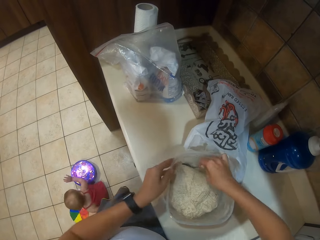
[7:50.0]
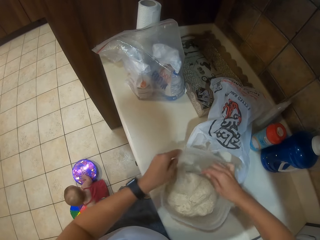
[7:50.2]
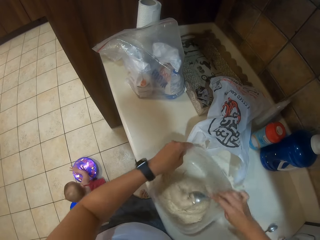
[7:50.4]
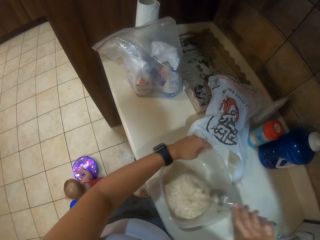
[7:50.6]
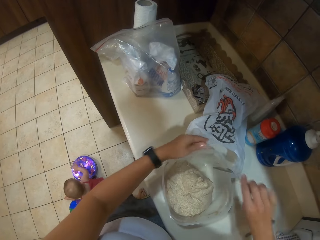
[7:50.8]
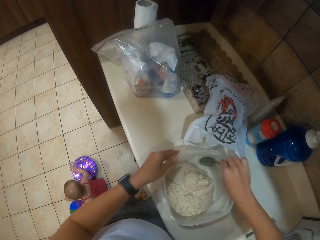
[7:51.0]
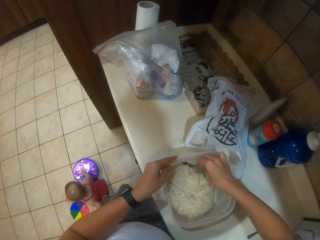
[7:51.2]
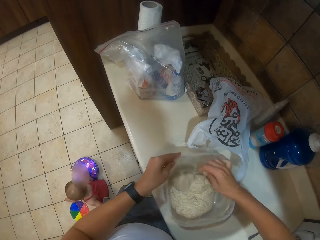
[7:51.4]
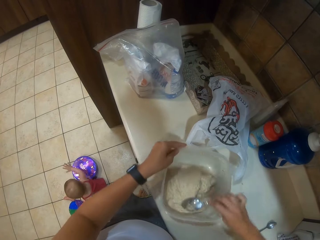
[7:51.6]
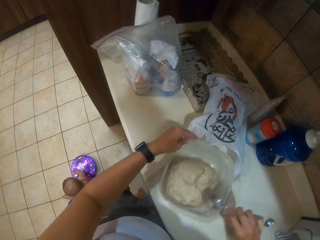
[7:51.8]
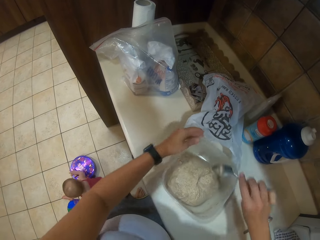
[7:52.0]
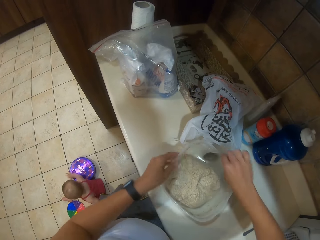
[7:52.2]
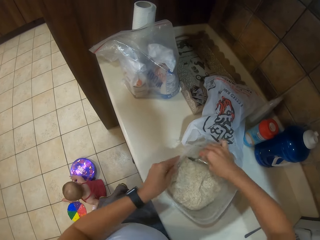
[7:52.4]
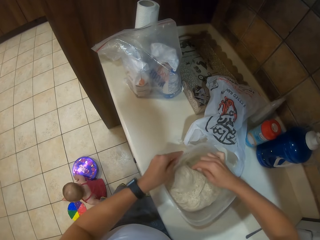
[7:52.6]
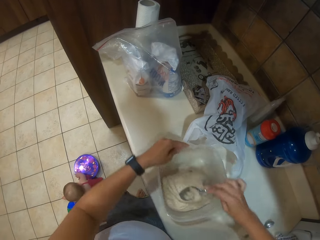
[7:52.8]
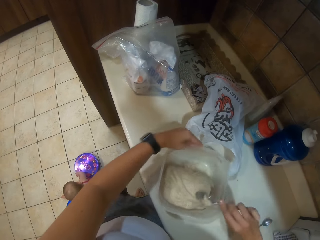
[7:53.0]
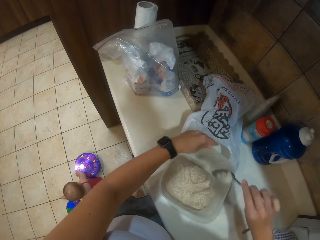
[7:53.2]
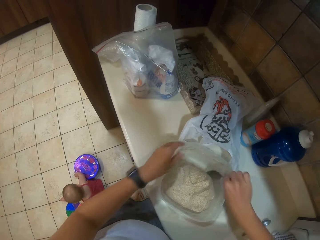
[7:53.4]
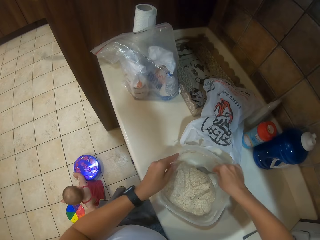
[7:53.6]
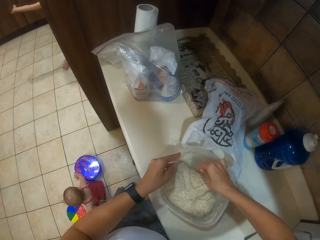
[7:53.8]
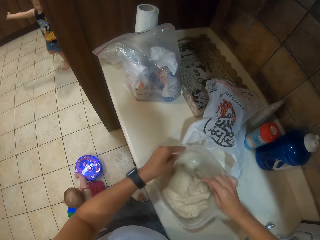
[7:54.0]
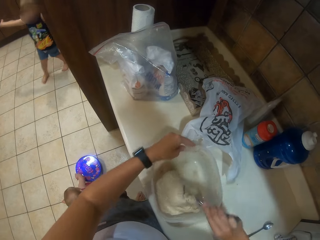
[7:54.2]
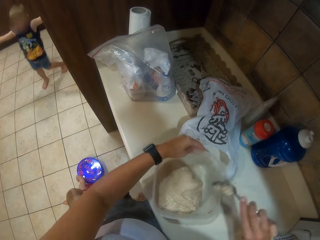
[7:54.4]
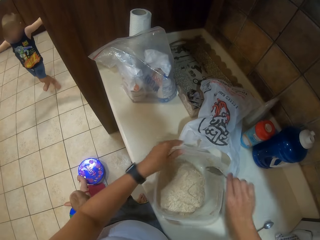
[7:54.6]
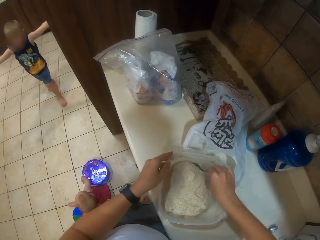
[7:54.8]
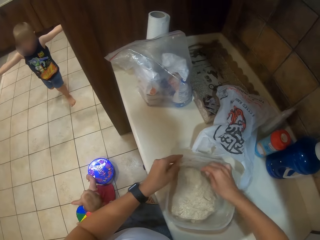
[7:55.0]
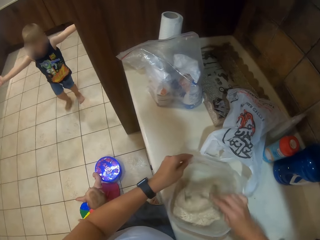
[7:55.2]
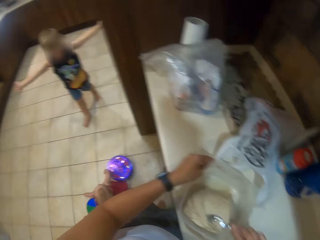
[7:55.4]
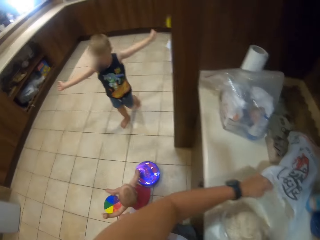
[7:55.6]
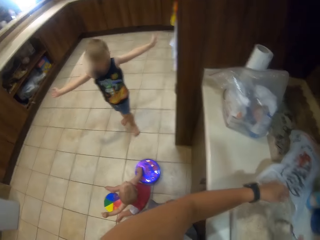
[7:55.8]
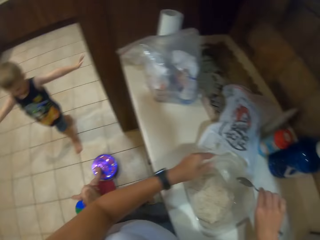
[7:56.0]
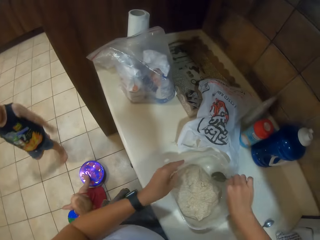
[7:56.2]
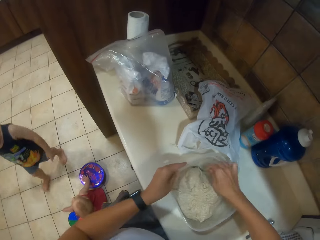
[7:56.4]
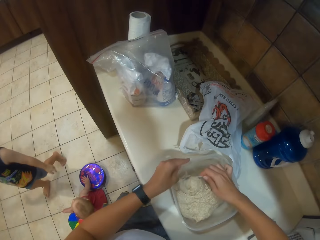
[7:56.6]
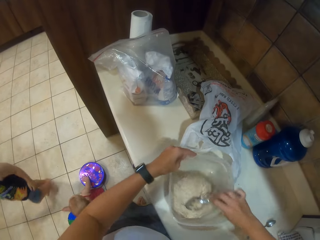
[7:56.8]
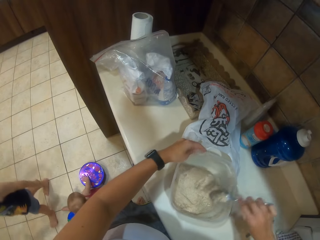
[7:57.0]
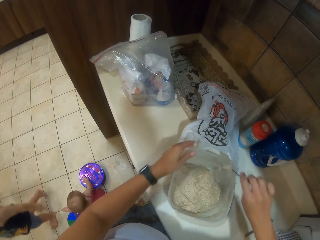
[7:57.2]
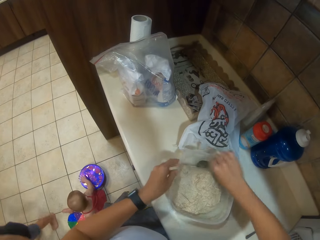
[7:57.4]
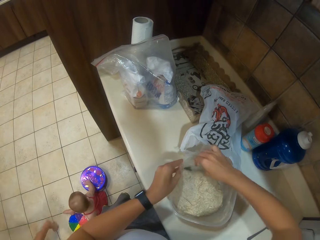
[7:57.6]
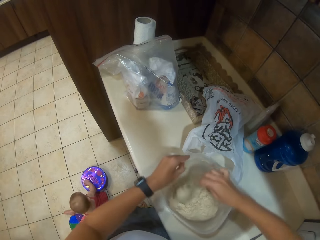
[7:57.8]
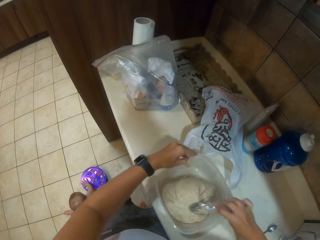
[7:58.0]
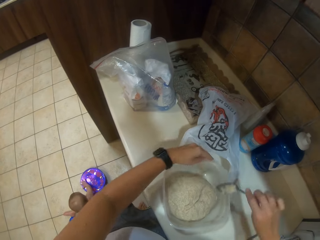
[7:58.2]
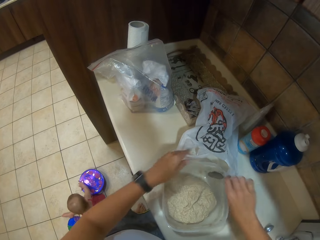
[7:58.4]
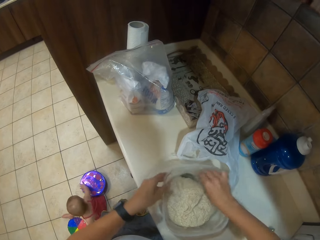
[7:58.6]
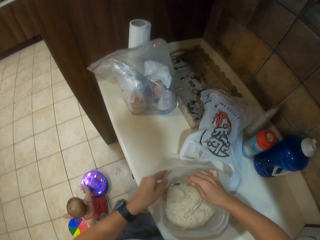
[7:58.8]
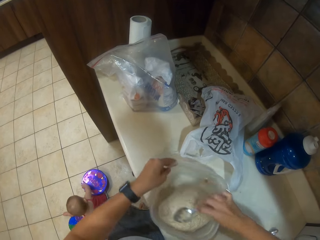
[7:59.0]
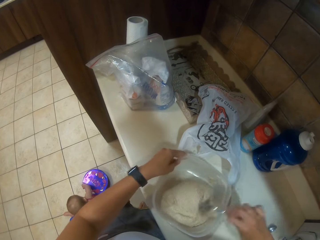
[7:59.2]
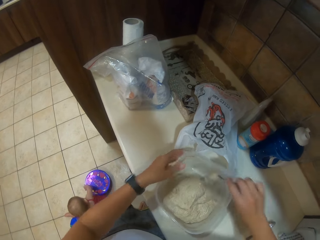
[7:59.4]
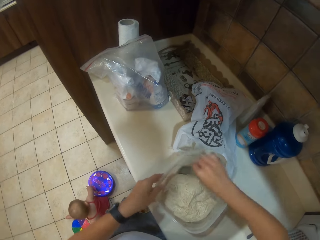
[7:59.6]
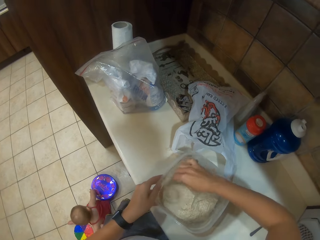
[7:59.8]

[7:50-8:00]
A child walks into the kitchen and puts down his hand. The child moves around.

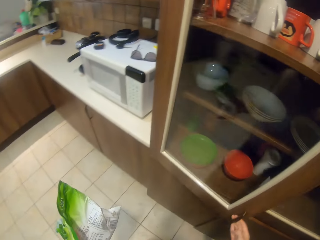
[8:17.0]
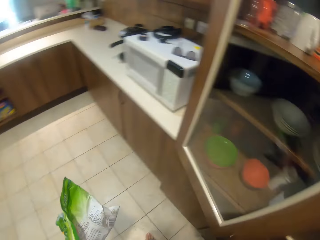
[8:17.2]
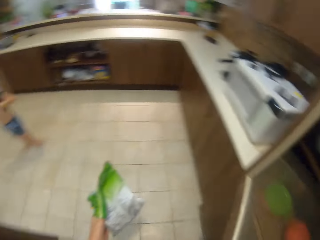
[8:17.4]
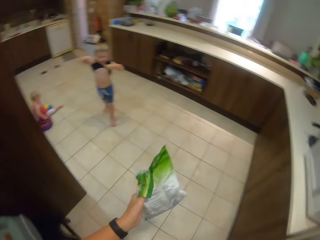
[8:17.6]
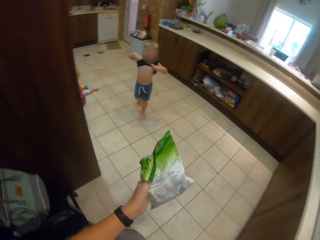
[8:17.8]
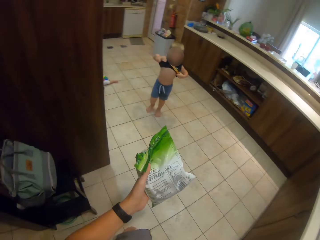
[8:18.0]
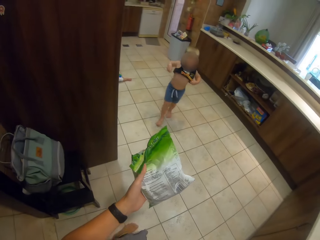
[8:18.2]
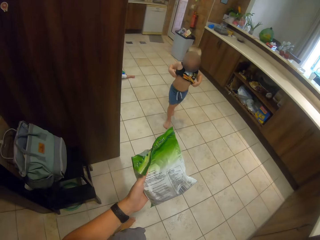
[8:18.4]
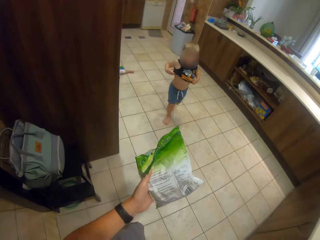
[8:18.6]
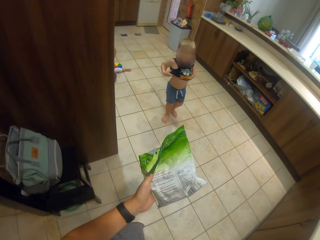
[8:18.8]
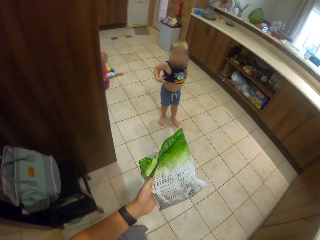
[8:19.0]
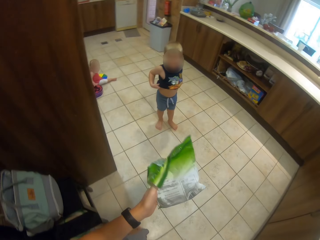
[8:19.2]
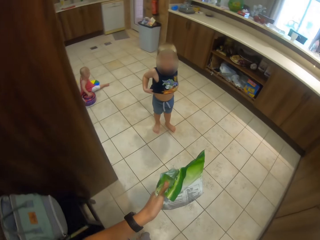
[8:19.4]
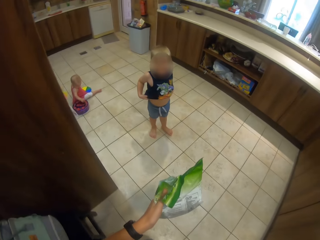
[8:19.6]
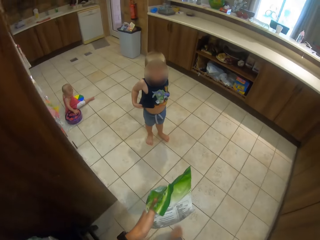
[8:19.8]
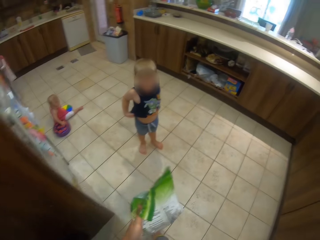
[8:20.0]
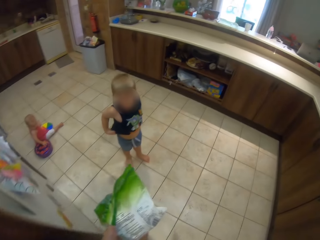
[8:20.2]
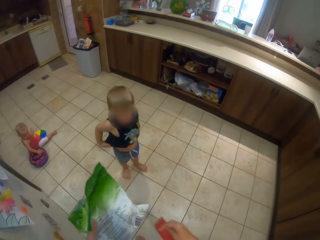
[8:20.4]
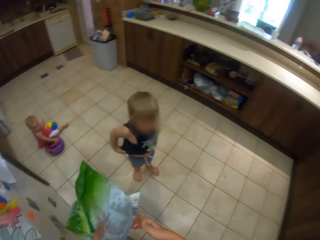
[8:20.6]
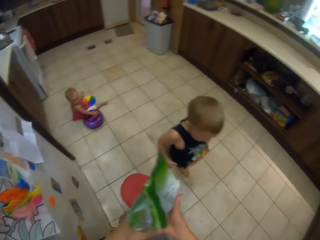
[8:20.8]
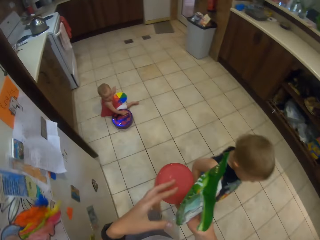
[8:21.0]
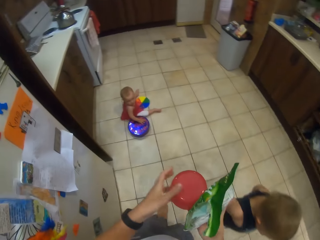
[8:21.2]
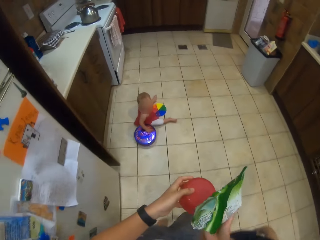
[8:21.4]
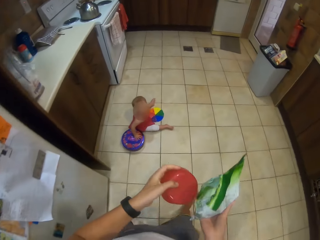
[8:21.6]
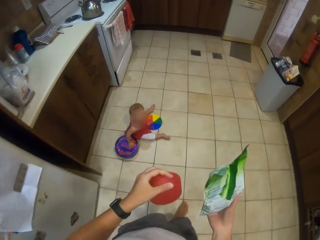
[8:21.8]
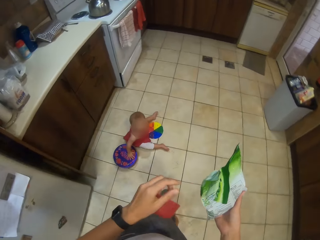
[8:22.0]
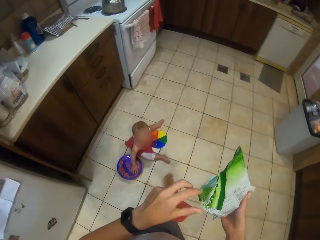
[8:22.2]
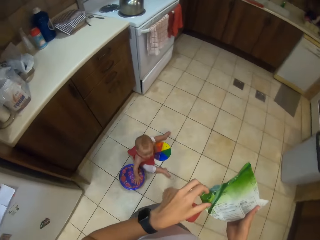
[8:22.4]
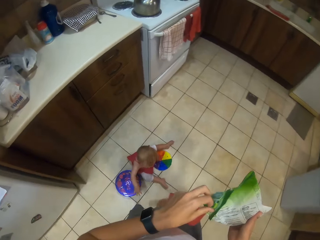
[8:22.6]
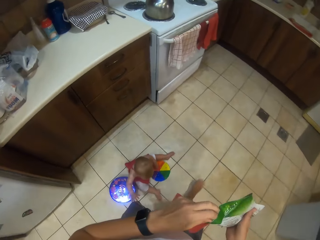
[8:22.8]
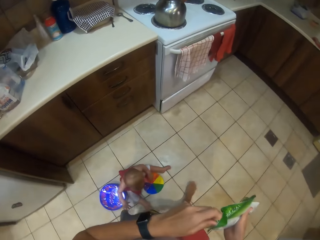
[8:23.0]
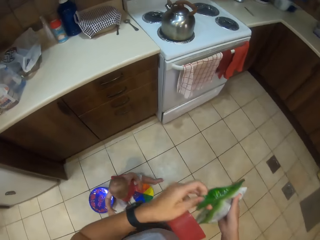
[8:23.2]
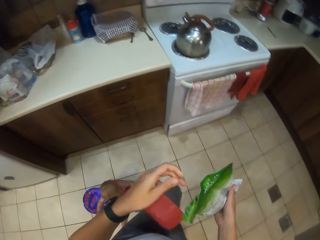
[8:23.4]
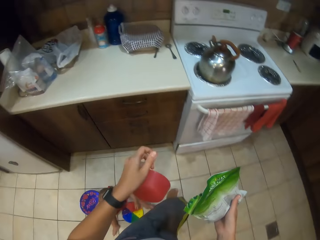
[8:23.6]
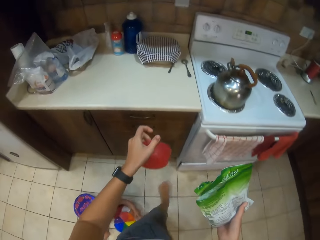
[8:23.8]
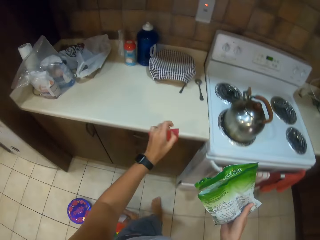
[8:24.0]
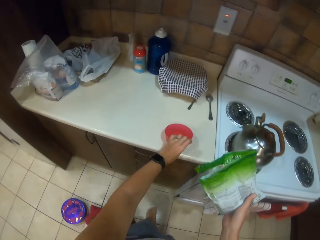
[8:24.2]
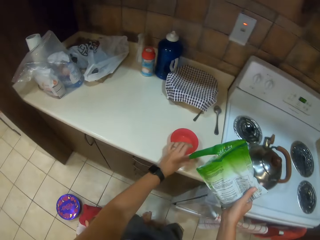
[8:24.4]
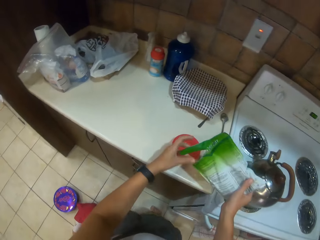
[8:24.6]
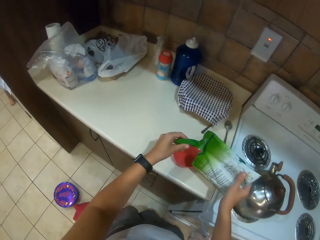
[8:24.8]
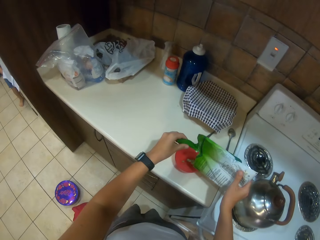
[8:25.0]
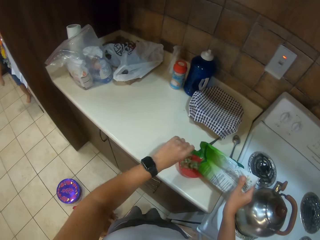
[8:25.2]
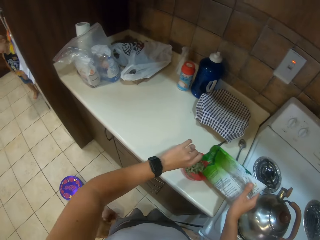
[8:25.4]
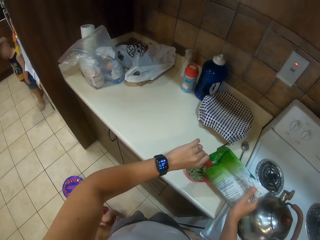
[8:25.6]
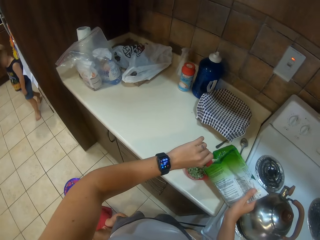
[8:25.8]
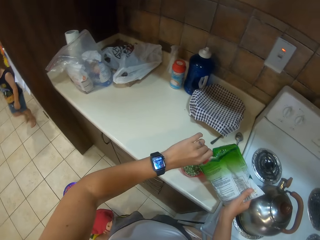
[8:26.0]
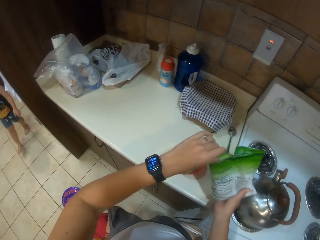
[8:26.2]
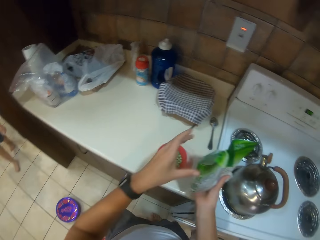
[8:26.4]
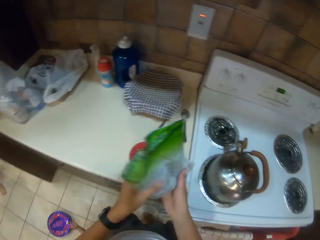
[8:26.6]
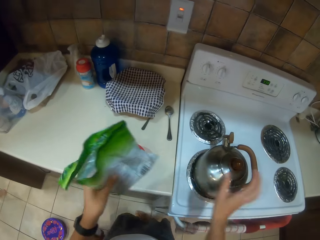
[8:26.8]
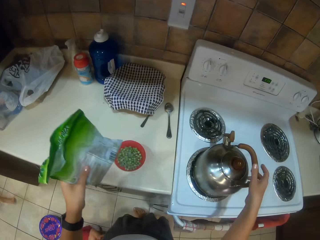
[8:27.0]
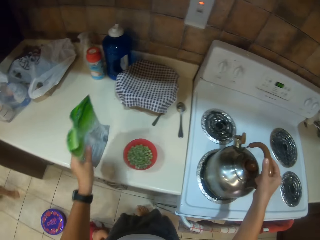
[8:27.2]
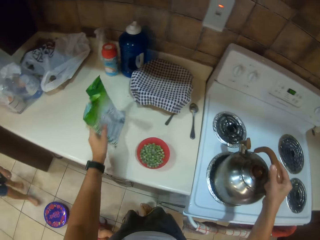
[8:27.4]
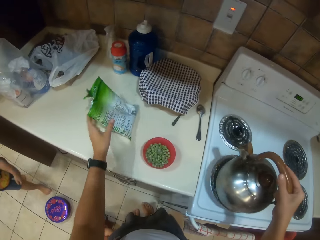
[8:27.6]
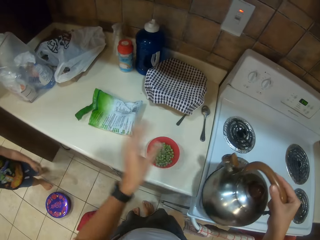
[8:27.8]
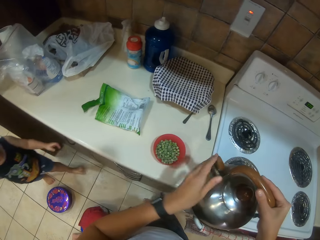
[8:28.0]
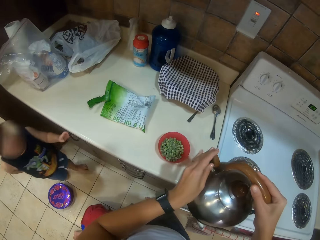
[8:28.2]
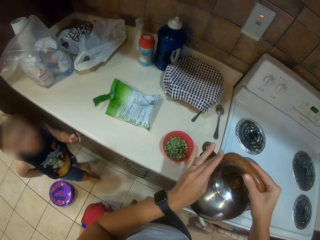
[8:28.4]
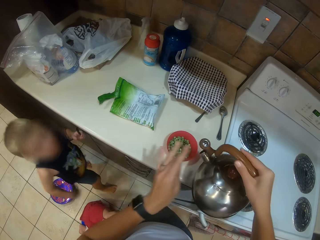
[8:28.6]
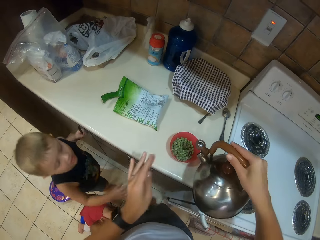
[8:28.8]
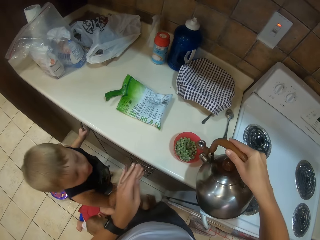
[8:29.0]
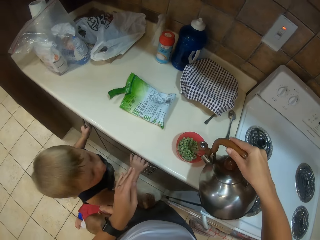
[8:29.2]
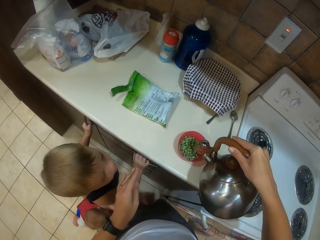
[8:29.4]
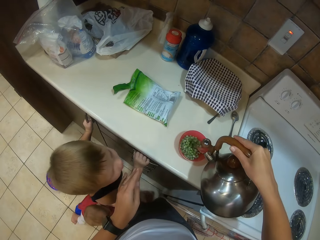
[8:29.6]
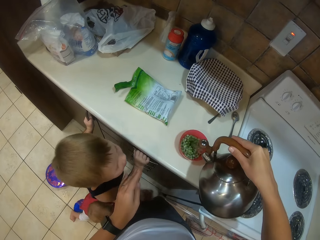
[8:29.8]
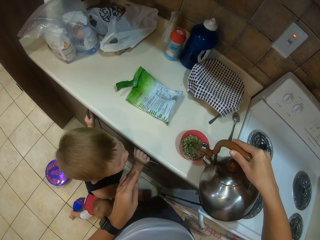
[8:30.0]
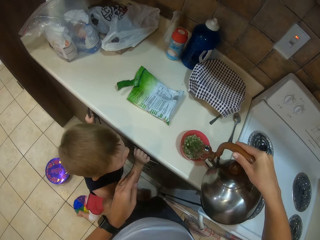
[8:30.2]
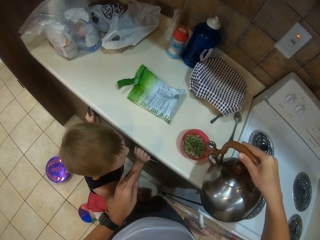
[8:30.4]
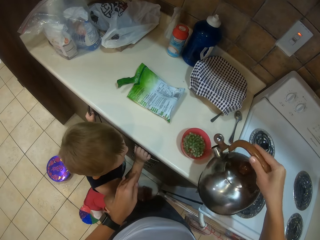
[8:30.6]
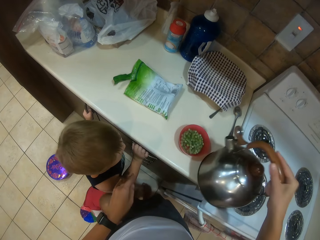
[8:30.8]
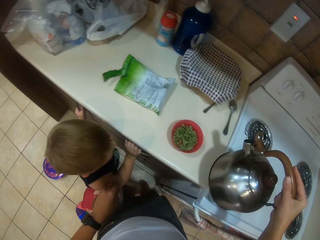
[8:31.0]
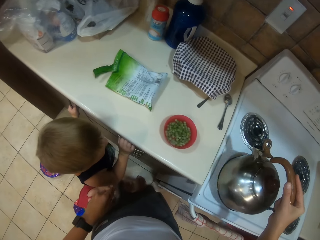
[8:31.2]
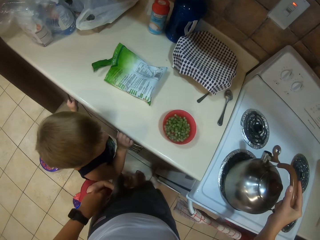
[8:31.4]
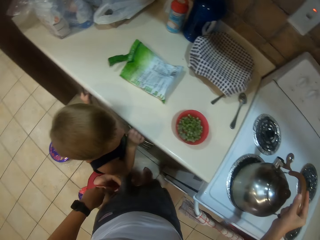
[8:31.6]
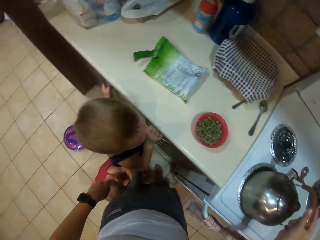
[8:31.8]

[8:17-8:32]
The camera wearer walks around. They open the cupboard. They look at a child. They walk away from the cupboard. They hold the container. Another child moves the container on the floor. The camera wearer opens the plastic packet. They put down the container. They put the peas in the container. They hold the container with the other hand. They hold the kettle. They pick up the kettle. They put down the plastic packet. The first child walks towards the camera wearer. The camera wearer opens the kettle. They pour water in the container.
